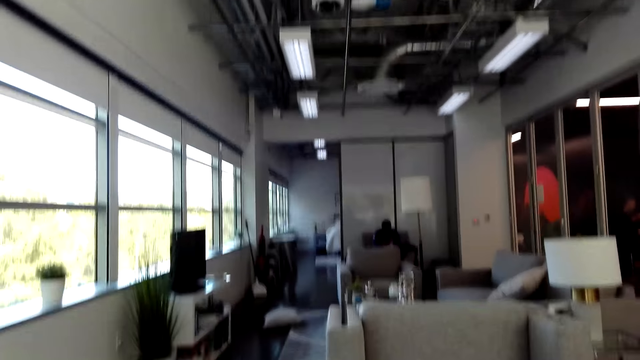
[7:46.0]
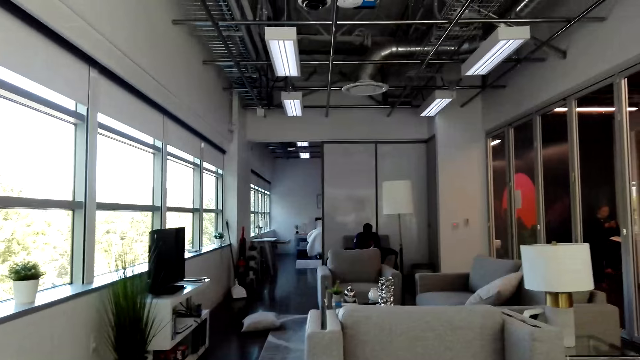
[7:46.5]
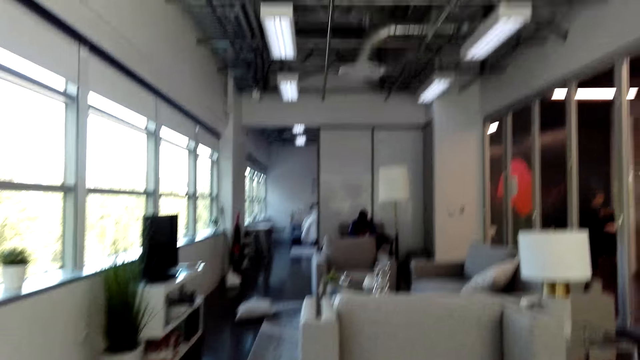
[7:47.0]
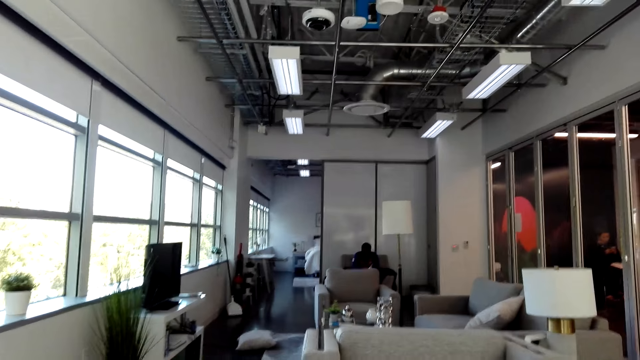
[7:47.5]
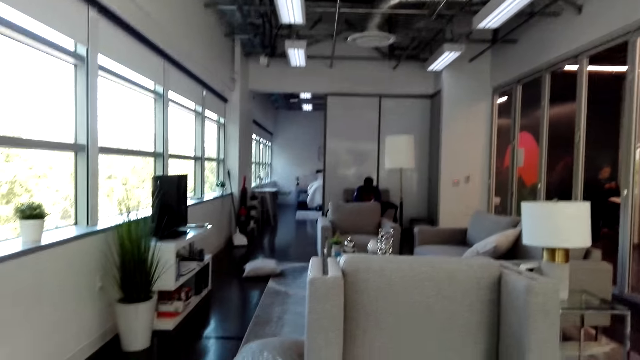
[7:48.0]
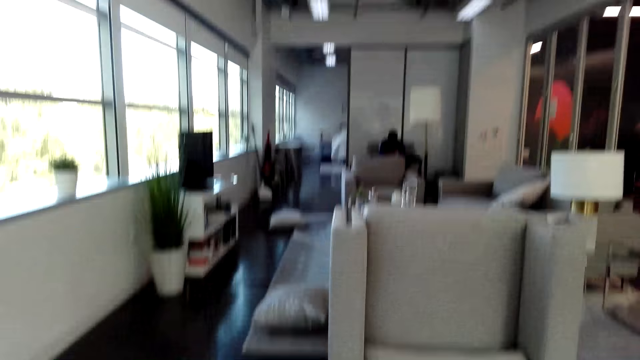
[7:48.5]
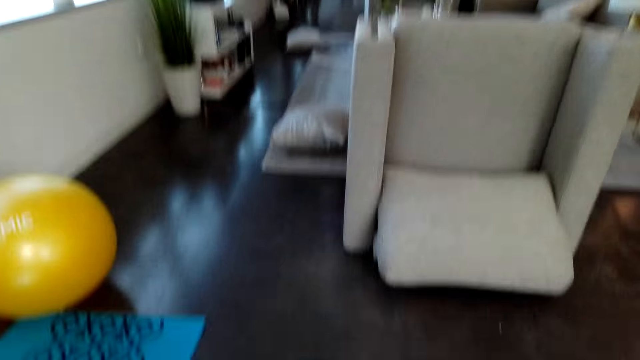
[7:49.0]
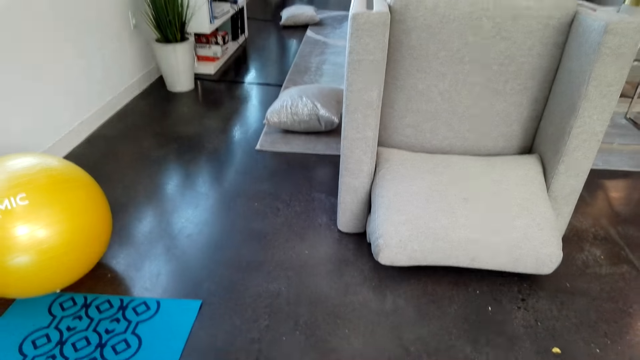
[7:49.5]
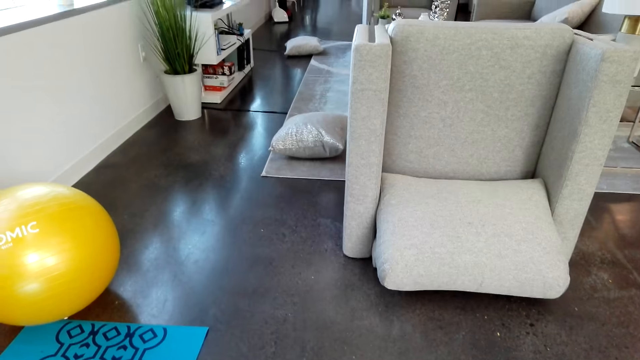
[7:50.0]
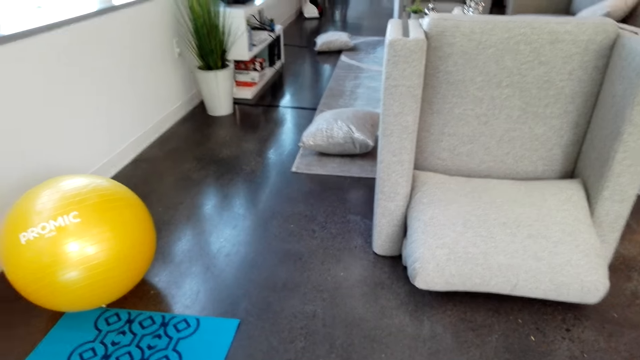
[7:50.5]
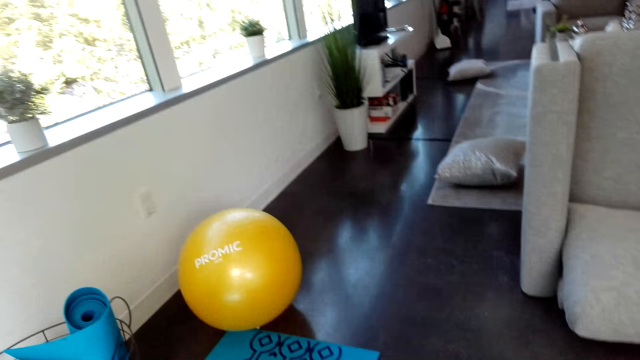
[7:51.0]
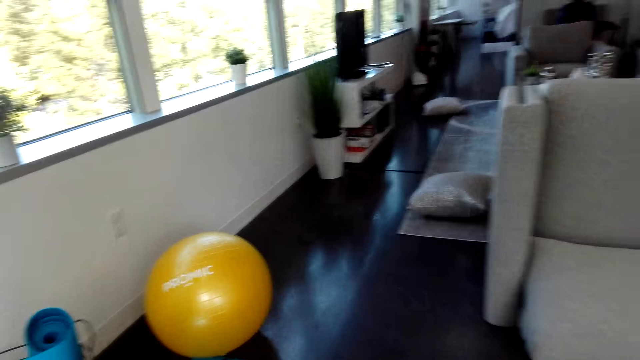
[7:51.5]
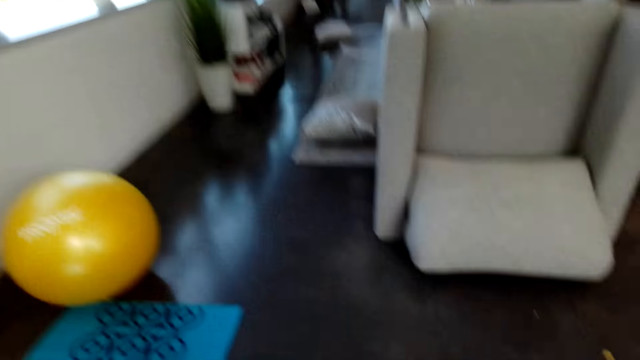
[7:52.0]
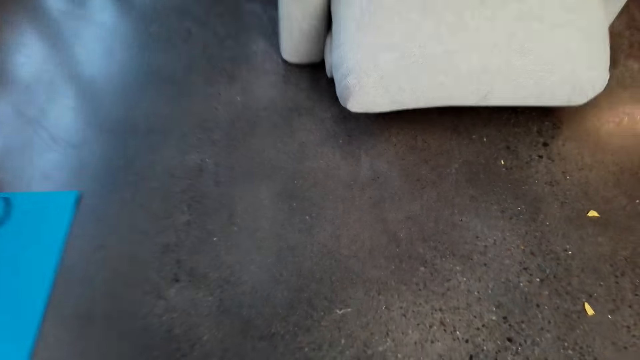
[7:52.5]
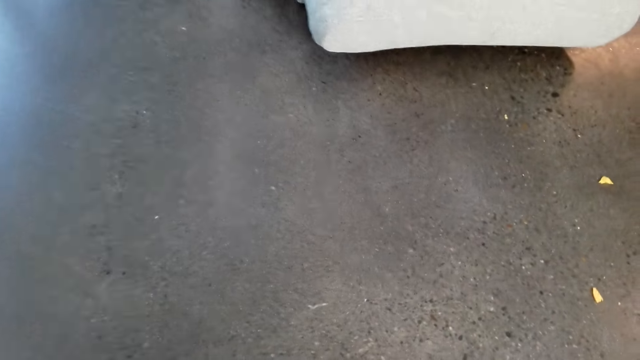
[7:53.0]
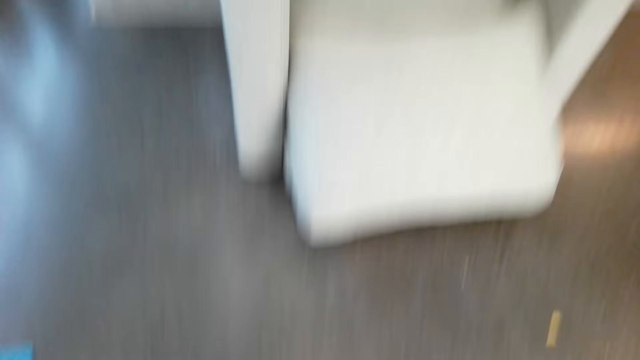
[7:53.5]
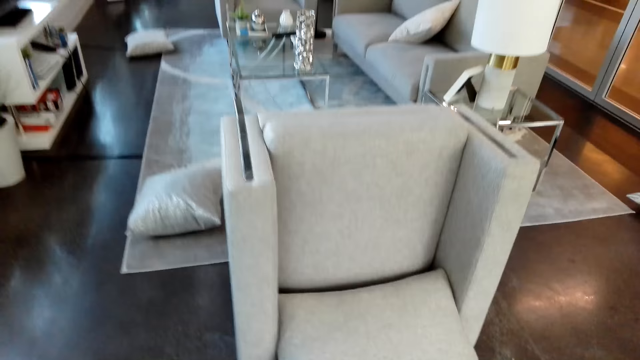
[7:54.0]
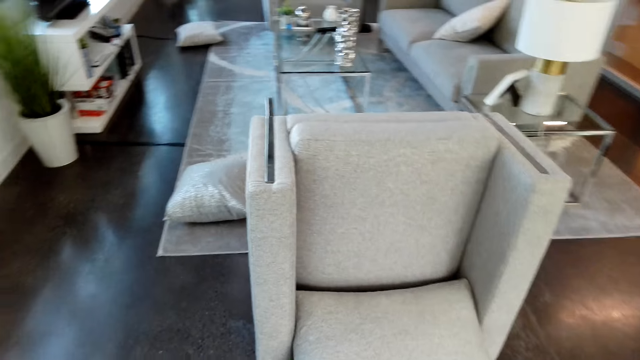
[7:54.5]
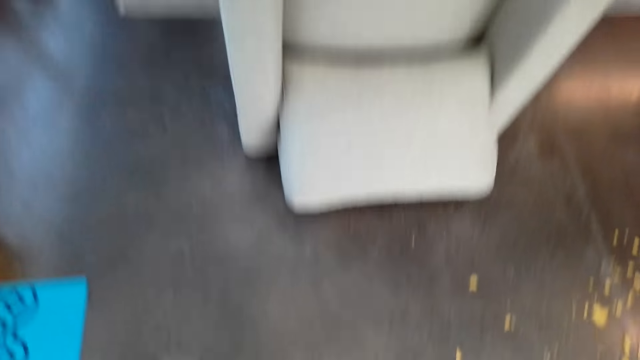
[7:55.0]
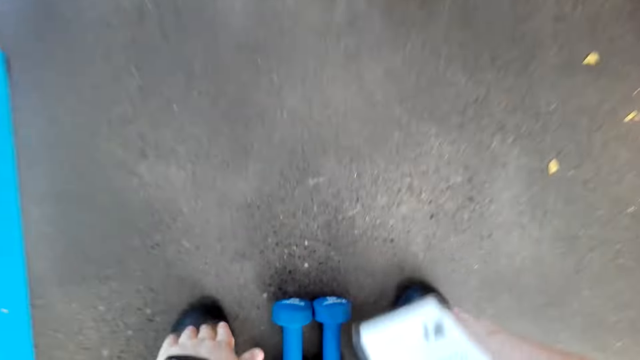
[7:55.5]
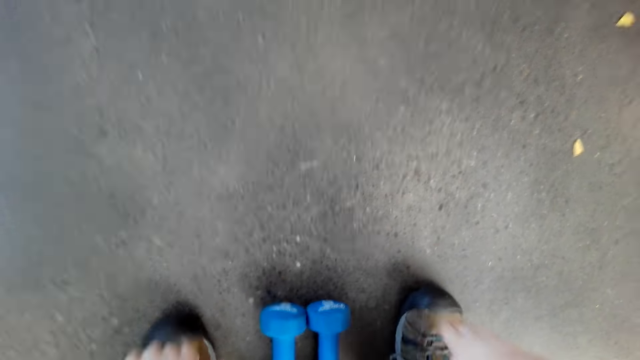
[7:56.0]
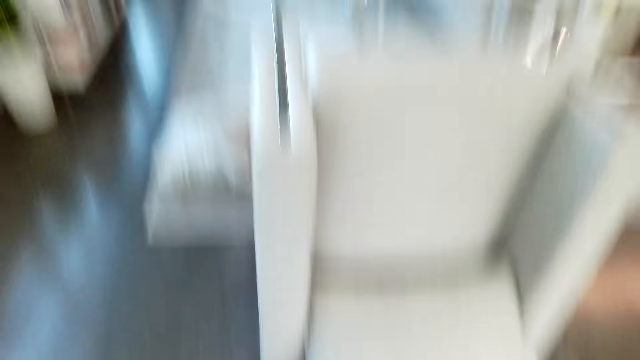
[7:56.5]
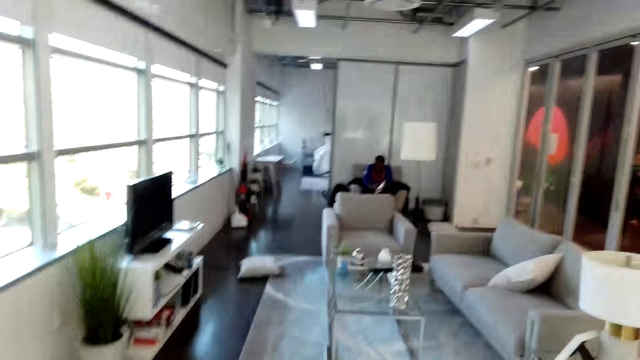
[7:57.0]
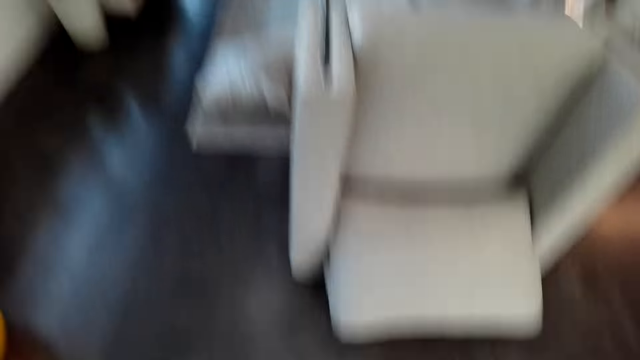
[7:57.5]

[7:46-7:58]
The camera wearer looks down. They do body workouts.

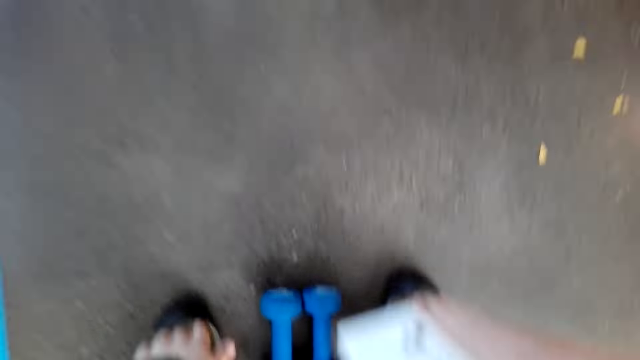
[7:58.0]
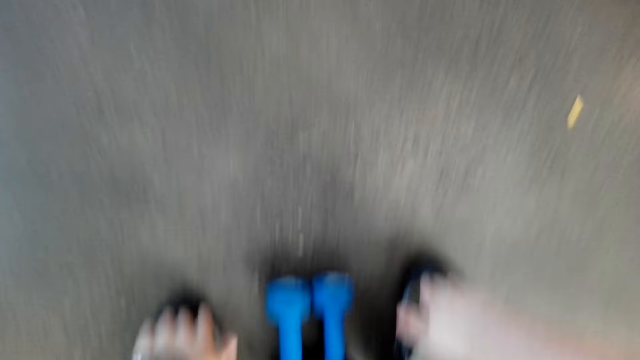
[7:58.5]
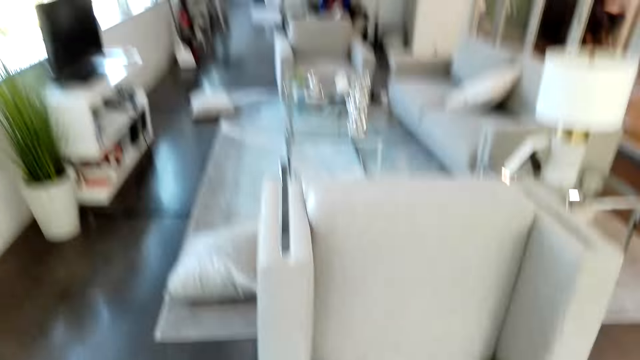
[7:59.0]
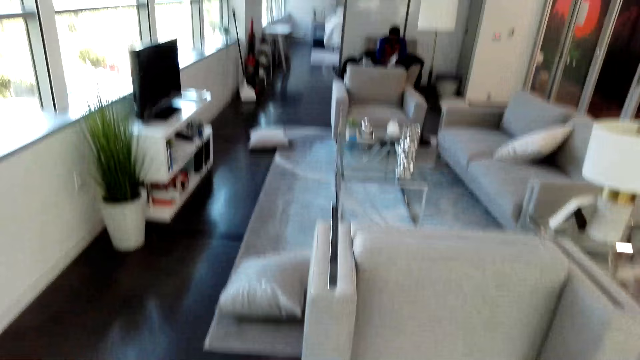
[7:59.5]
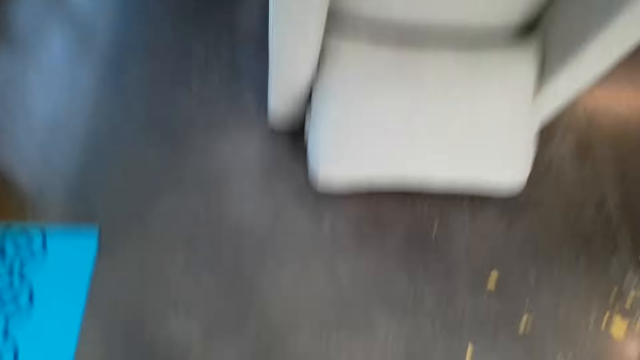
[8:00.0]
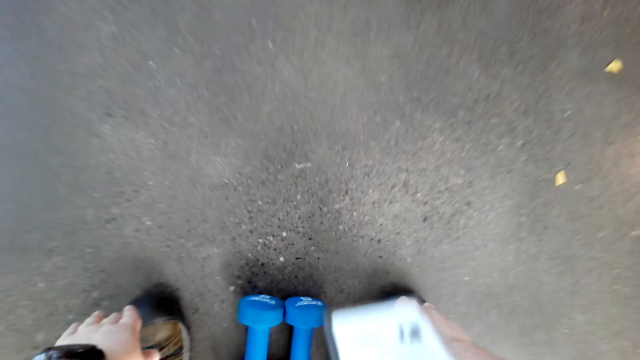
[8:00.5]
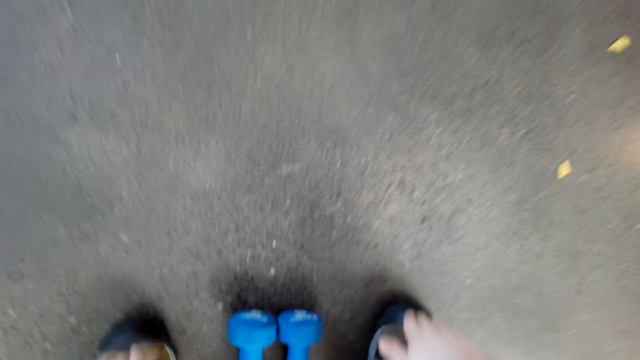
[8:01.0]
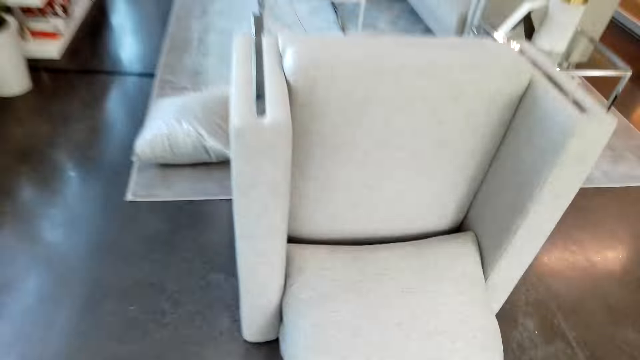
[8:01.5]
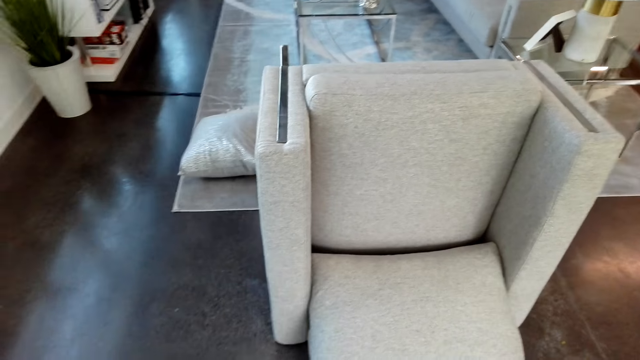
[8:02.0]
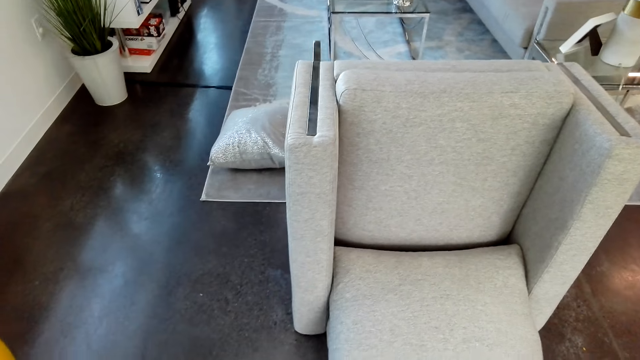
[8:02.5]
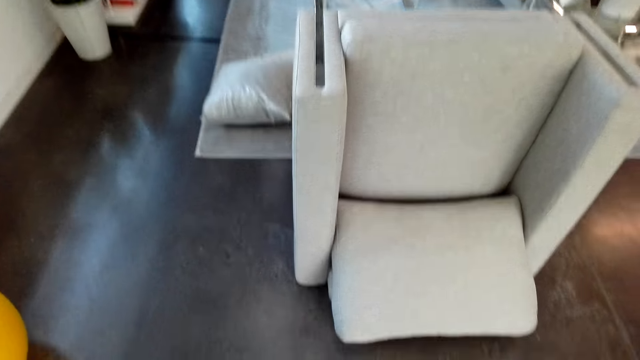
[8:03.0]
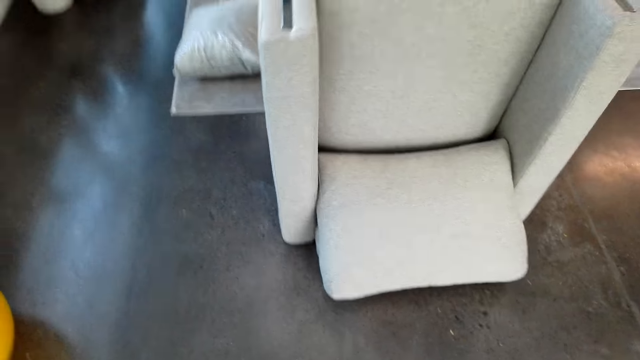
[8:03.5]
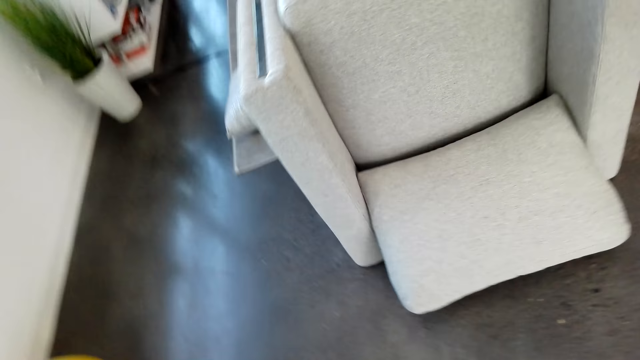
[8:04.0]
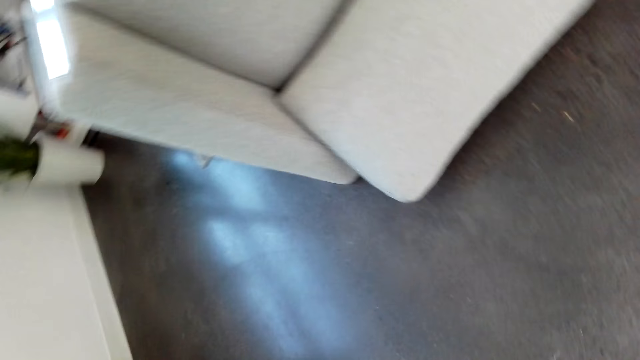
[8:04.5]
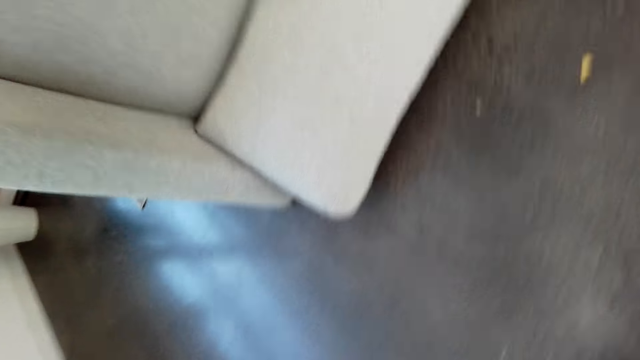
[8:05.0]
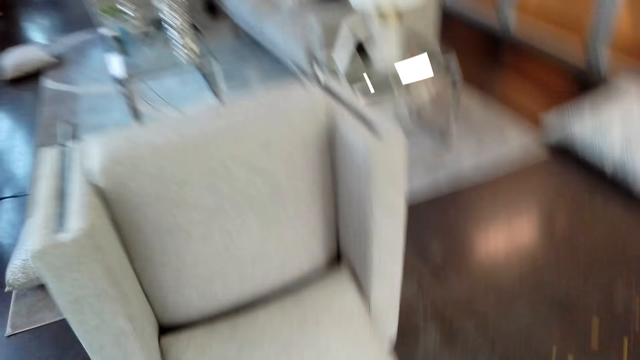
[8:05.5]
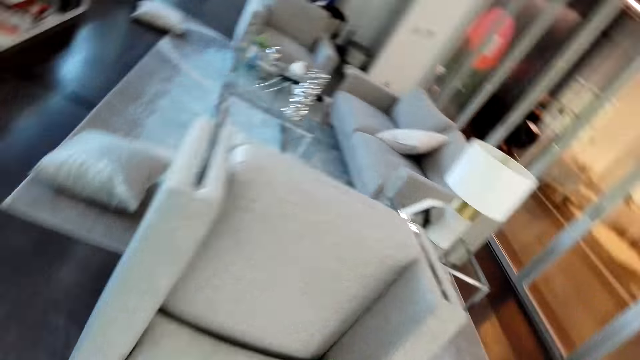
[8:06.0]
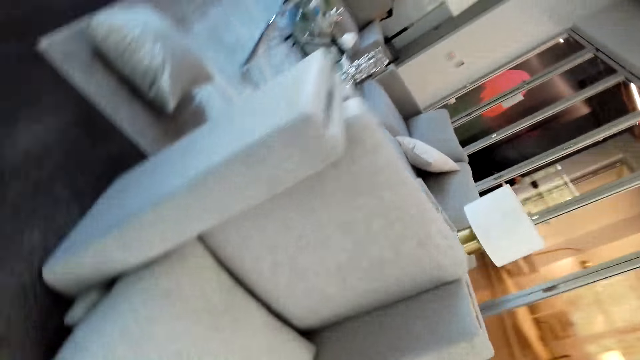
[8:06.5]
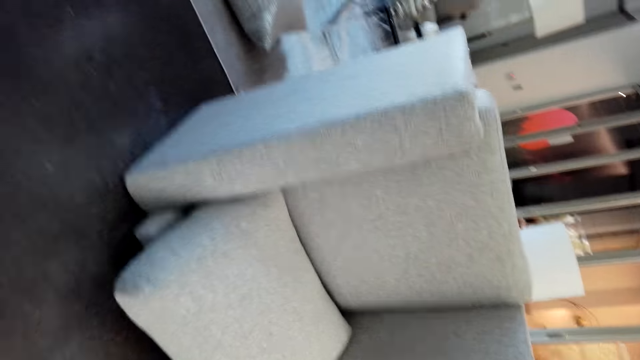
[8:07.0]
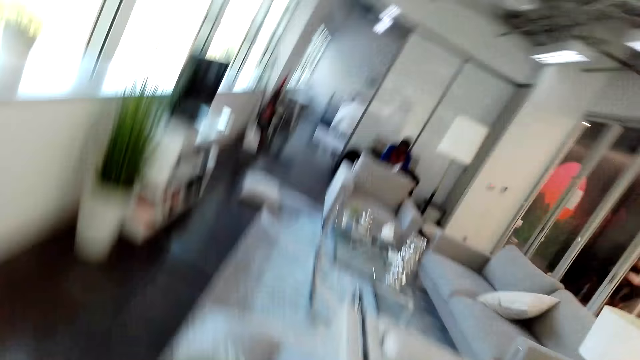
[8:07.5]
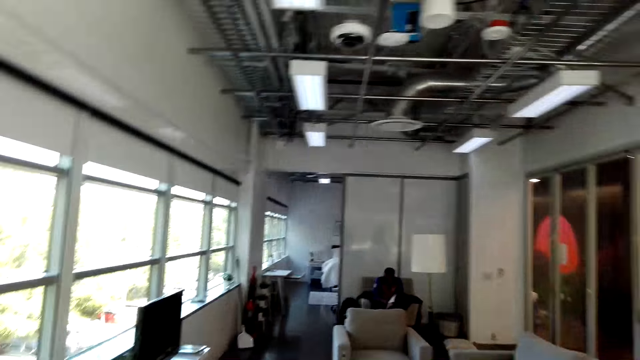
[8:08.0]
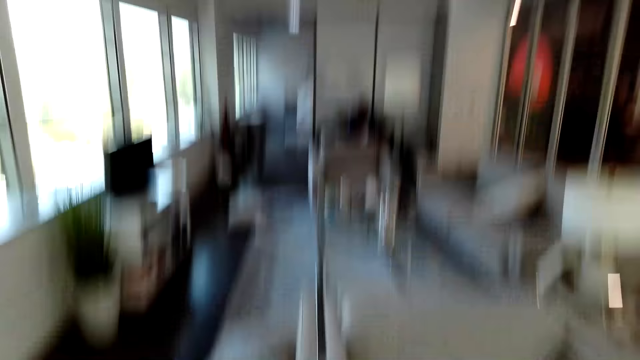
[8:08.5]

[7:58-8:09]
The camera wearer exercises.
